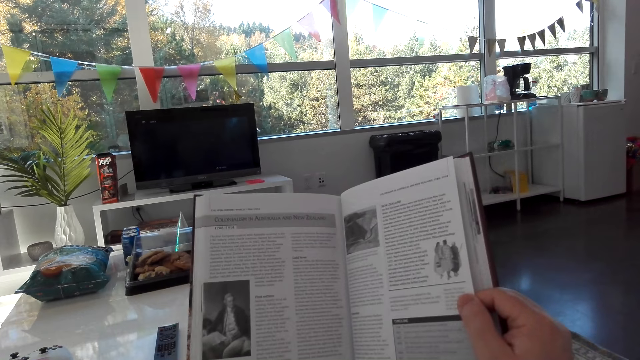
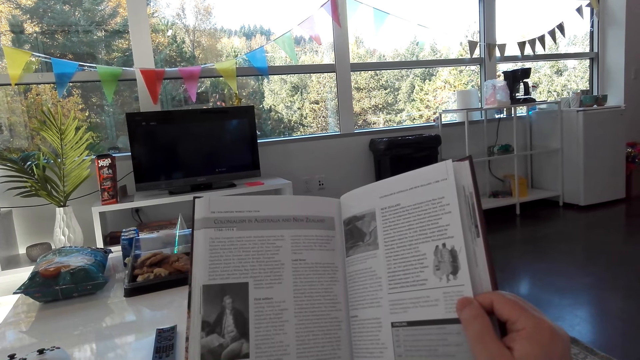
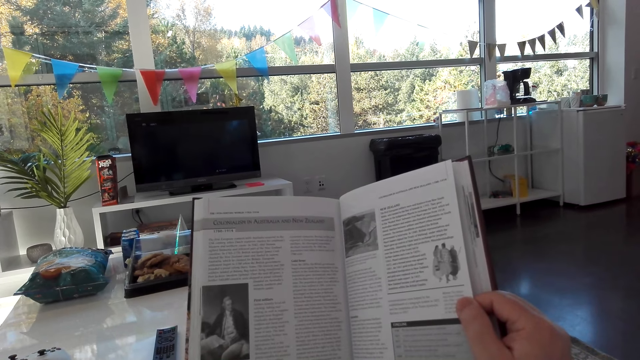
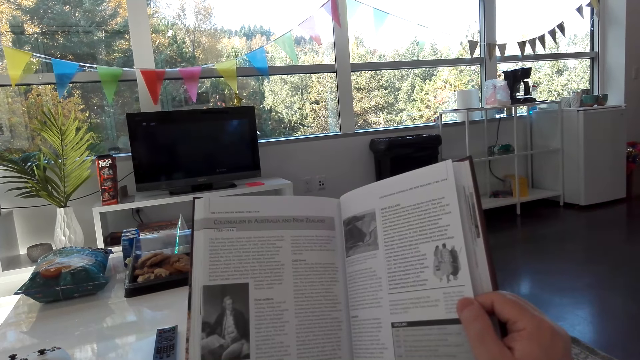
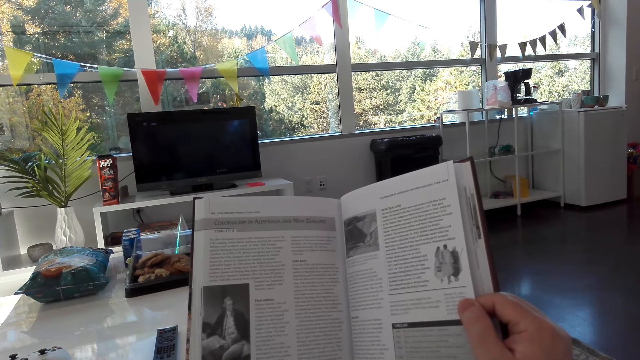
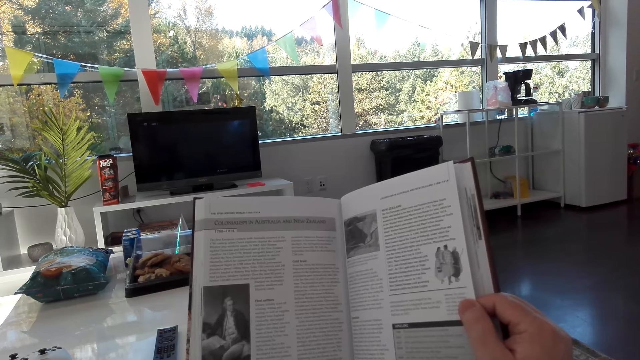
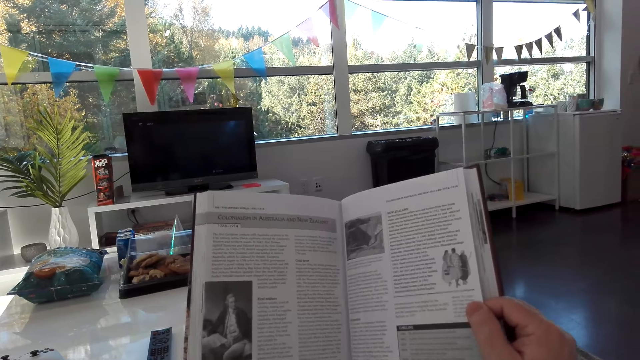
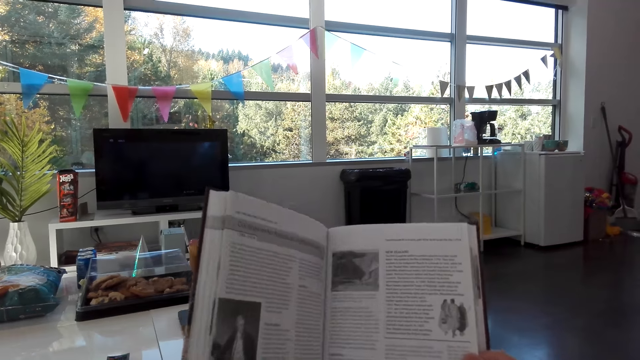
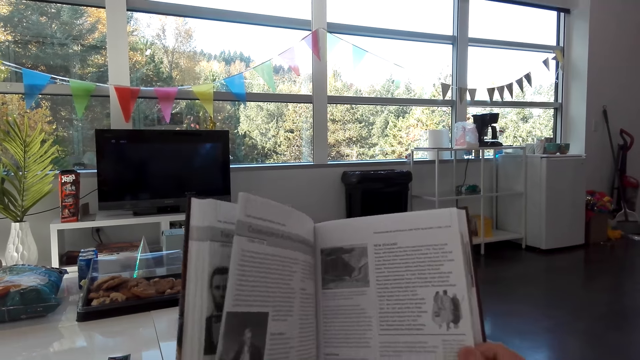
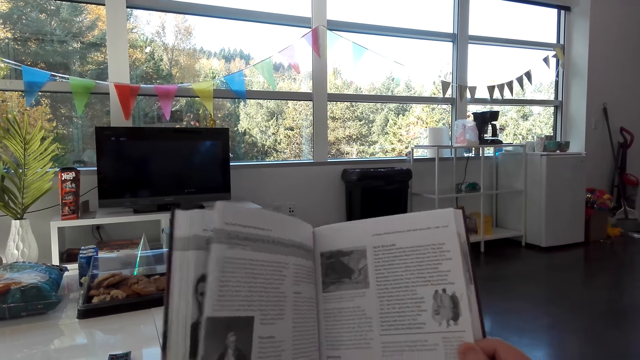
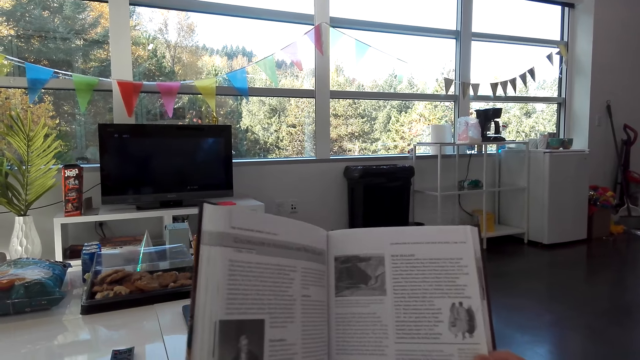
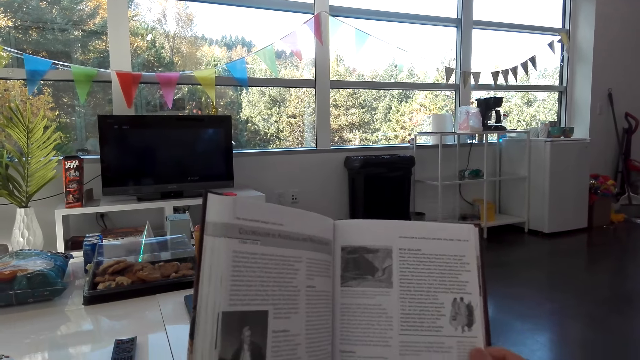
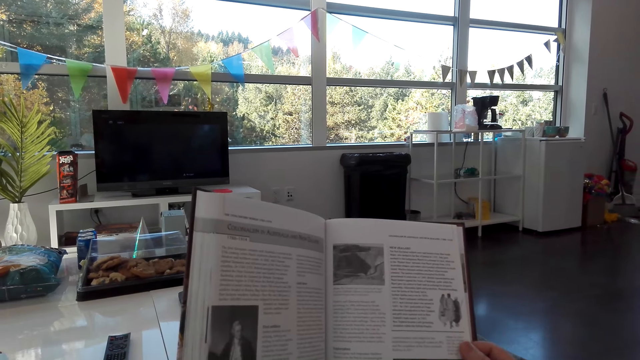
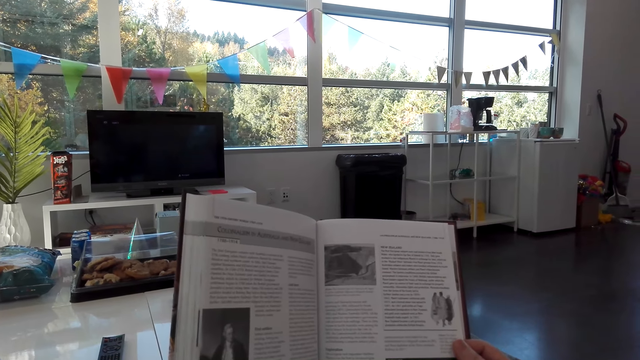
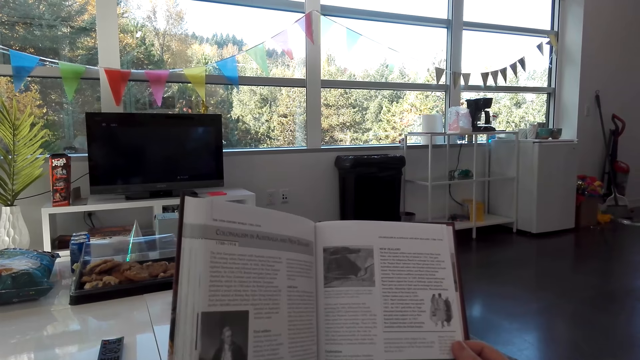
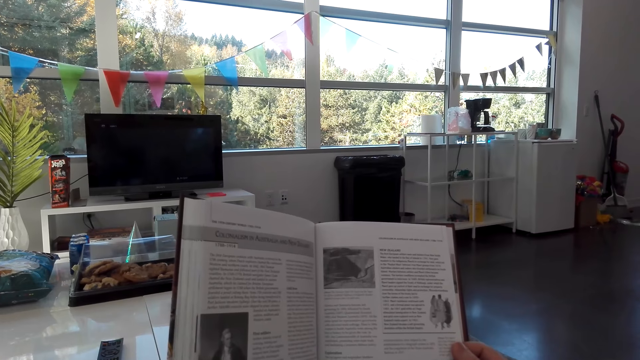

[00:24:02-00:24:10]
The camera wearer looks around the house. They read the book.

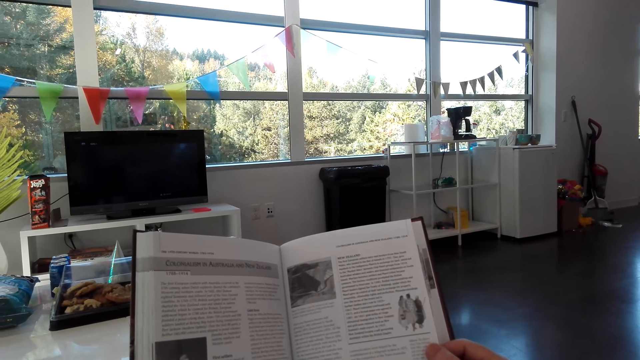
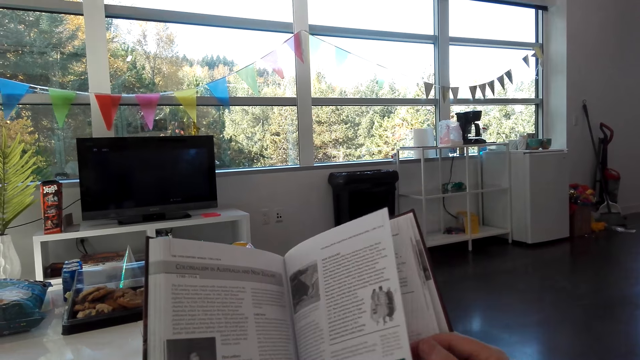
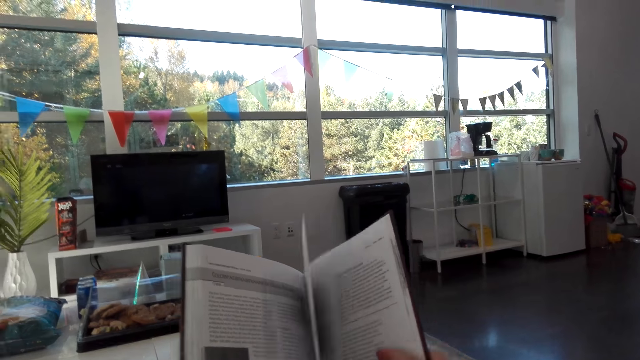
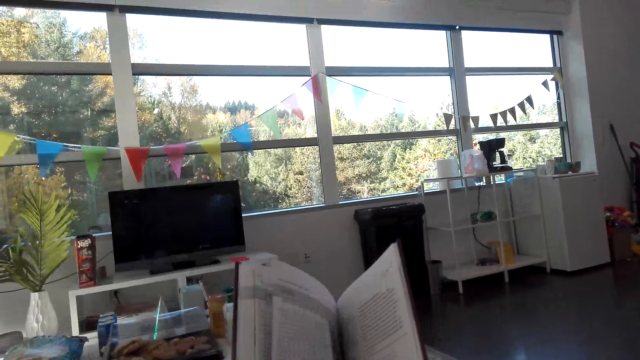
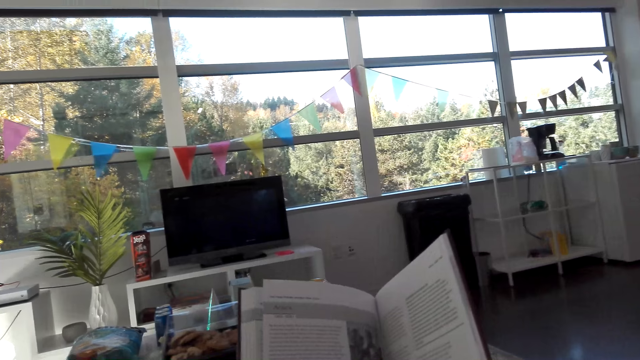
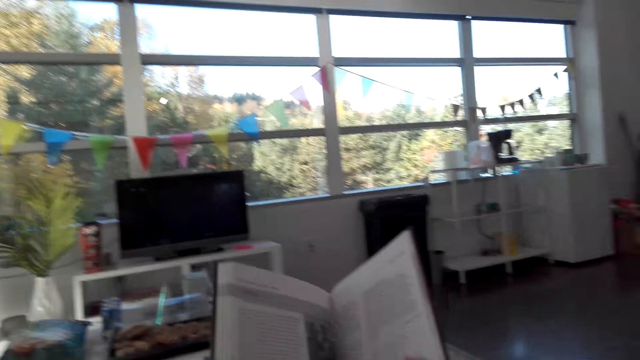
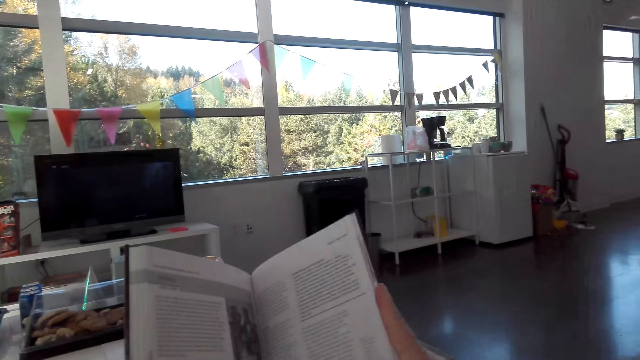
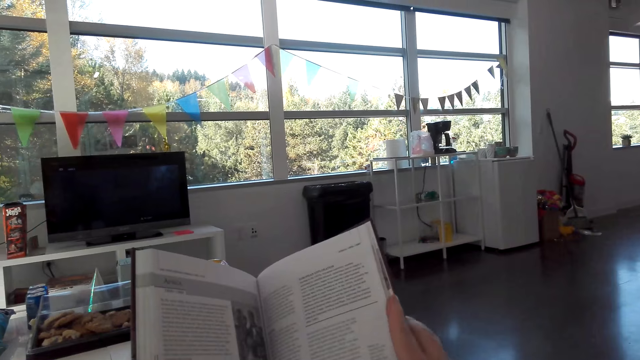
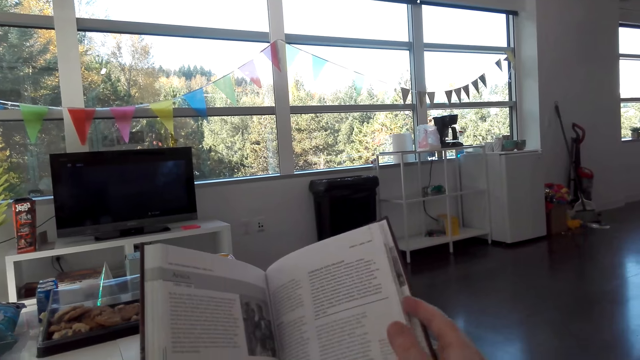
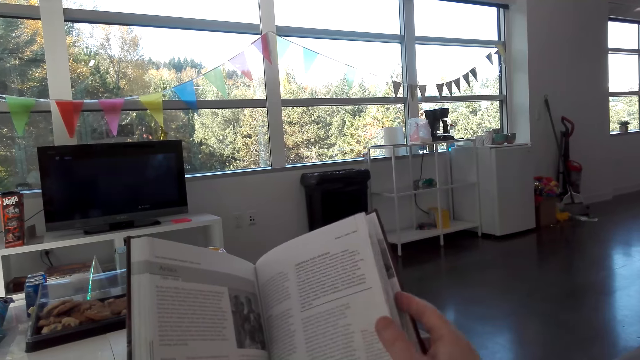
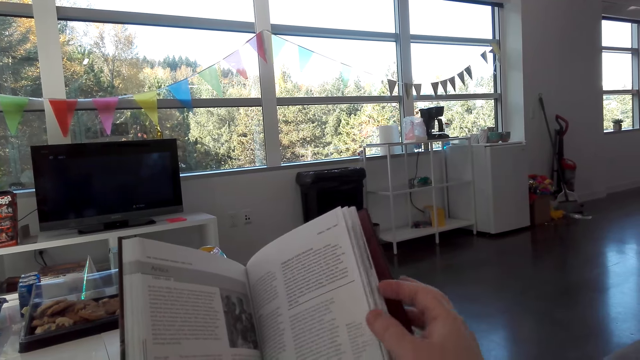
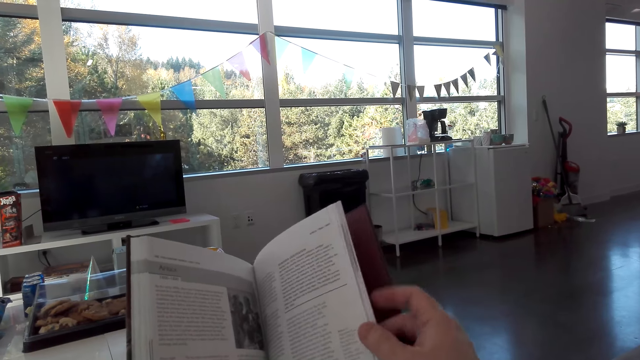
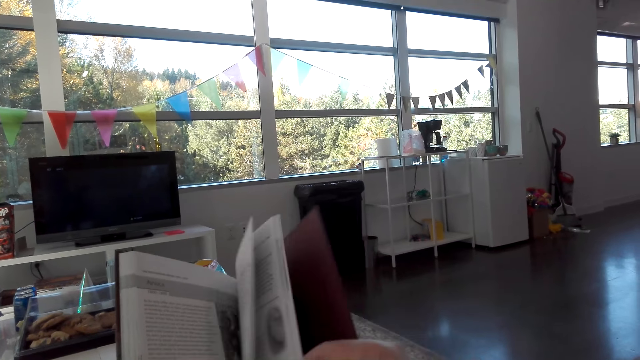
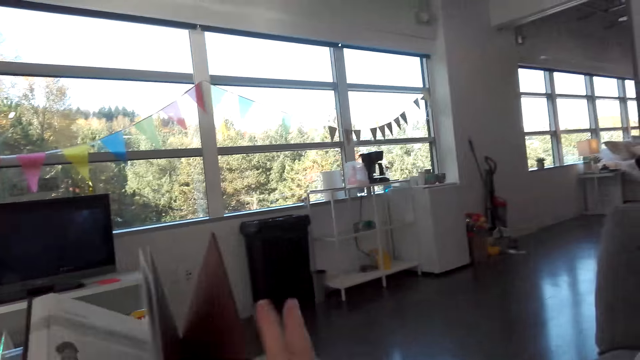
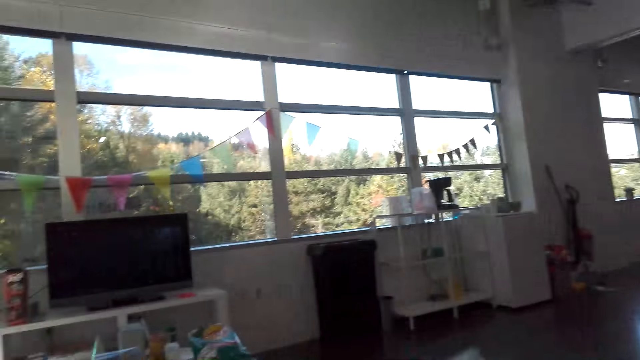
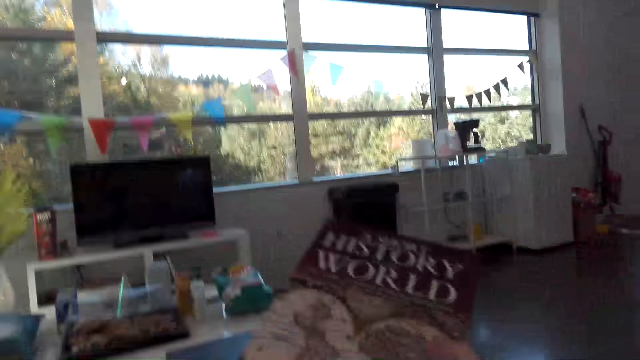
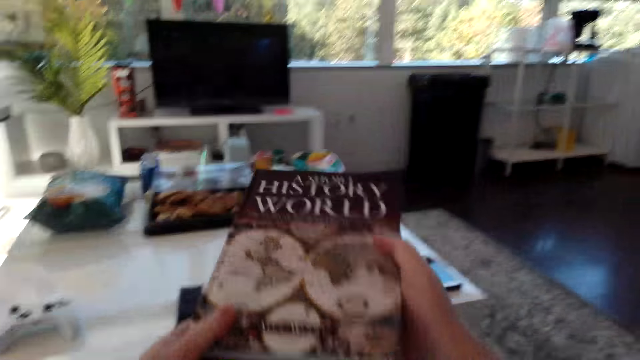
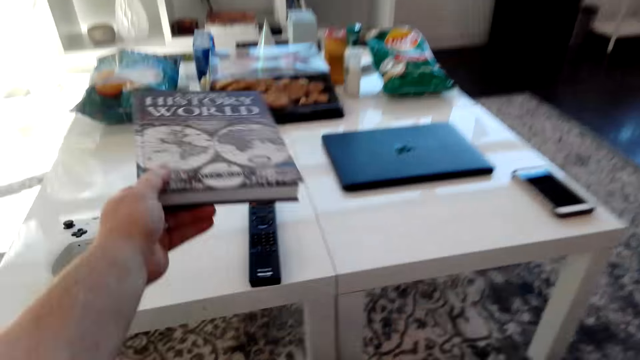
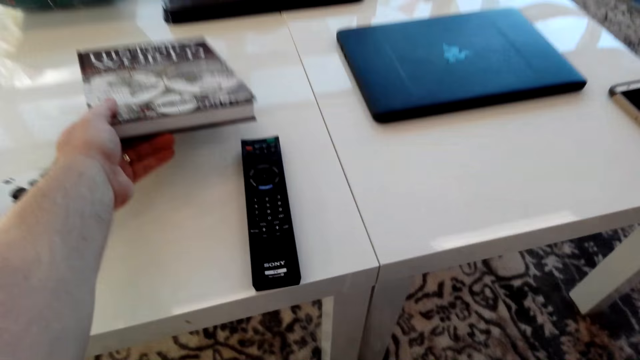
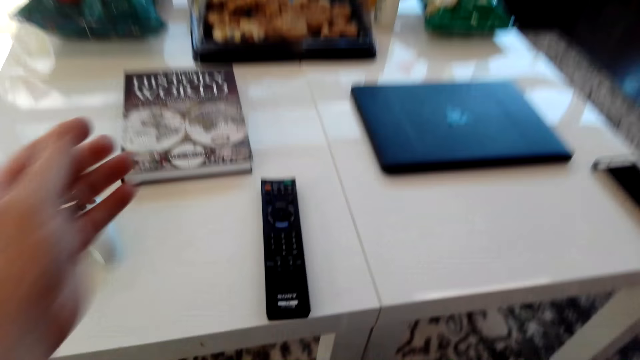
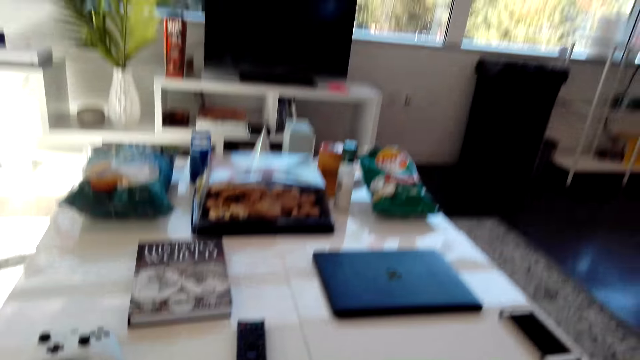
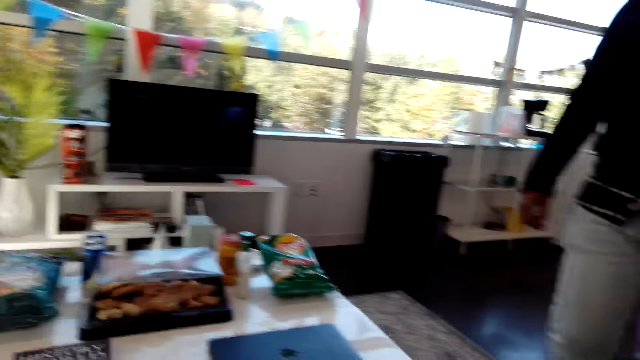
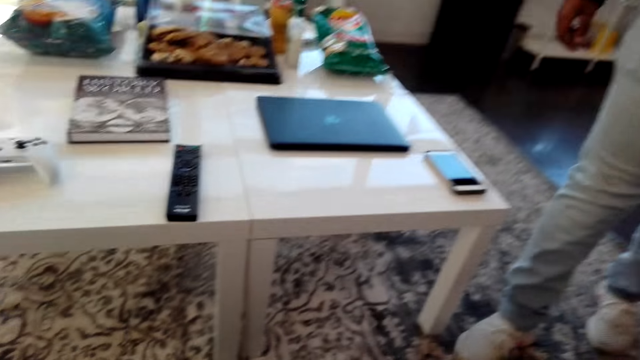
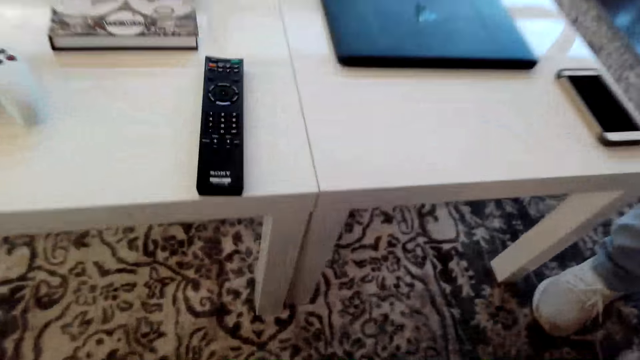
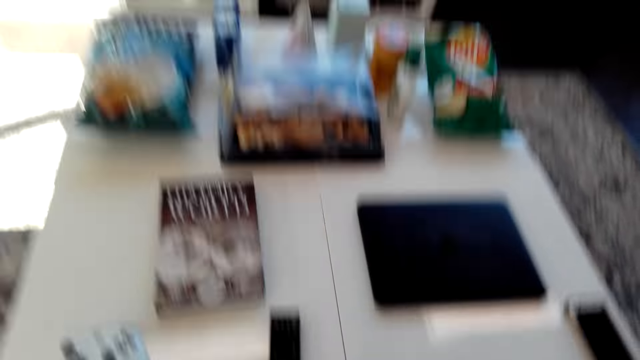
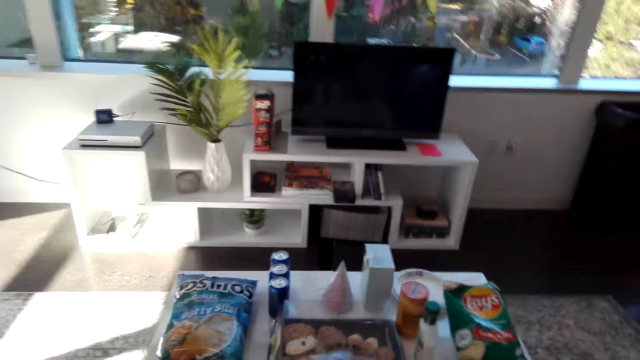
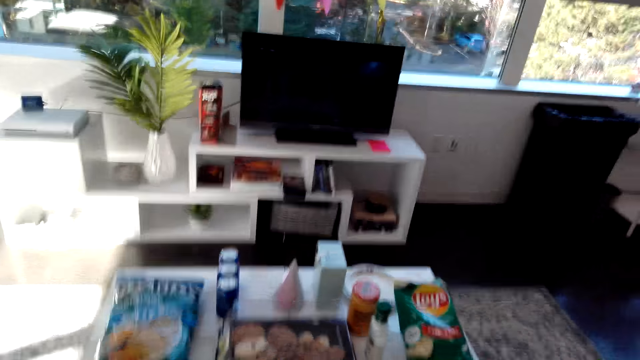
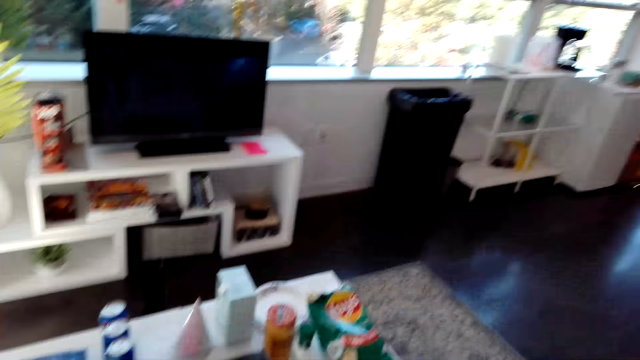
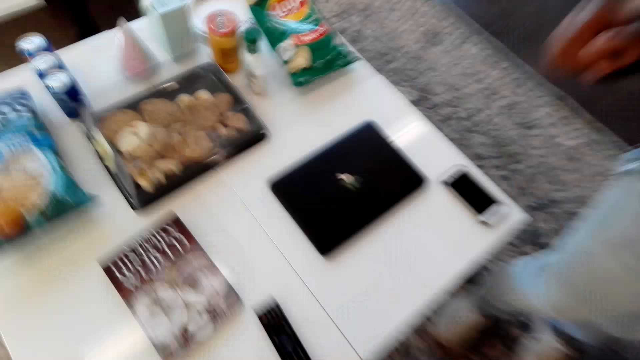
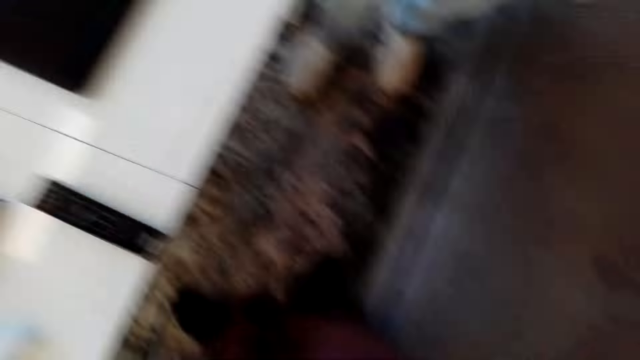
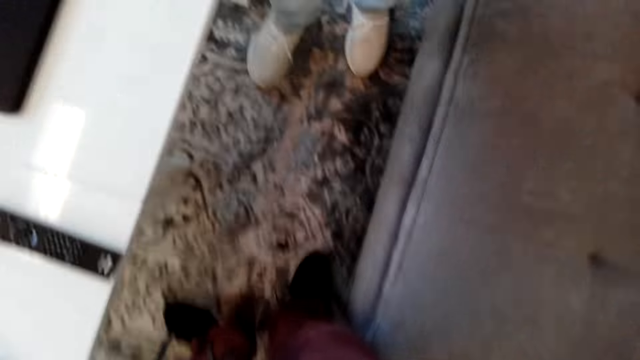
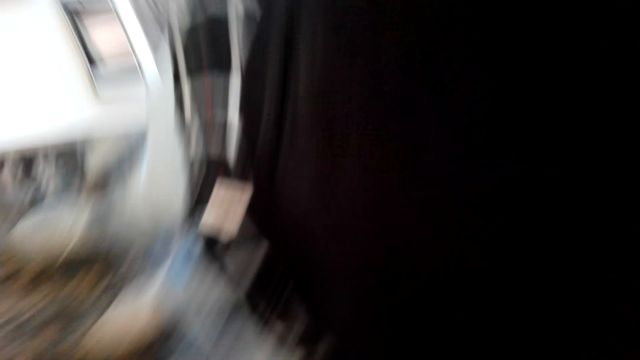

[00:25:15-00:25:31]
The camera wearer turns the book page. They converse with a man. They close the book and put the book on the table. They look around. They converse with the man. They walk around the house.
